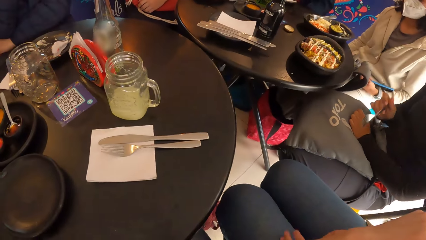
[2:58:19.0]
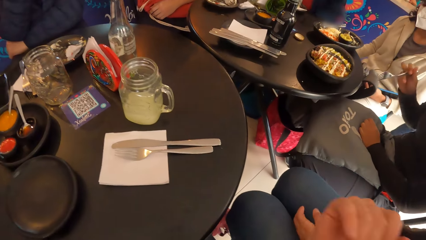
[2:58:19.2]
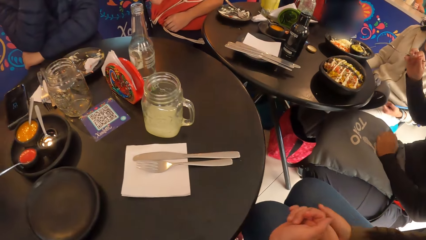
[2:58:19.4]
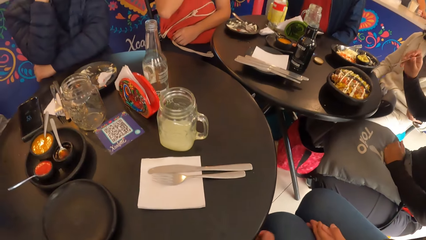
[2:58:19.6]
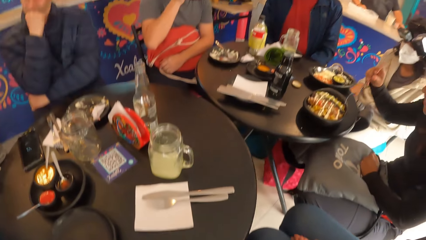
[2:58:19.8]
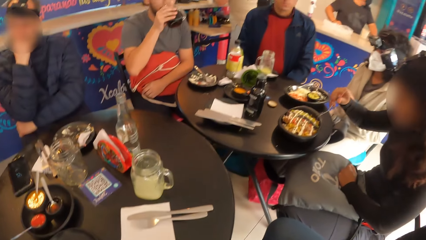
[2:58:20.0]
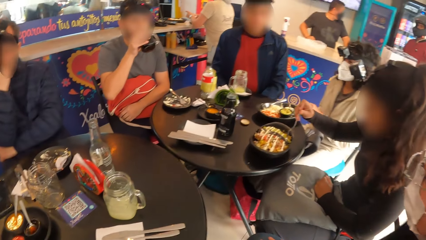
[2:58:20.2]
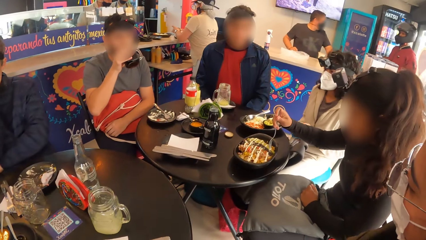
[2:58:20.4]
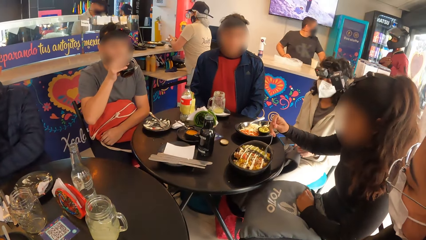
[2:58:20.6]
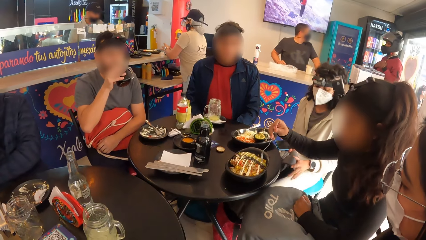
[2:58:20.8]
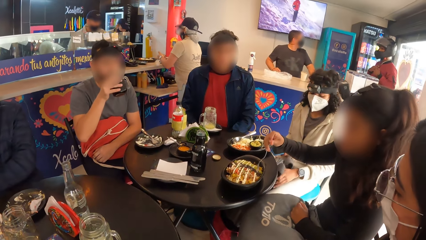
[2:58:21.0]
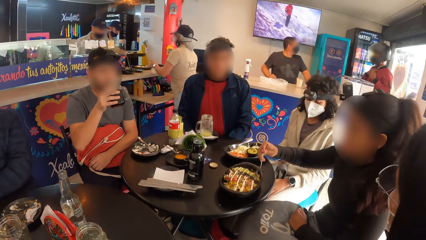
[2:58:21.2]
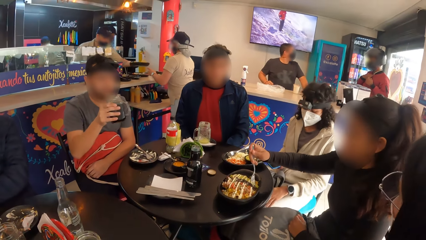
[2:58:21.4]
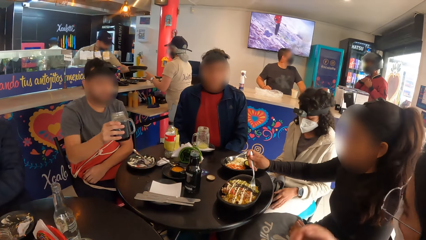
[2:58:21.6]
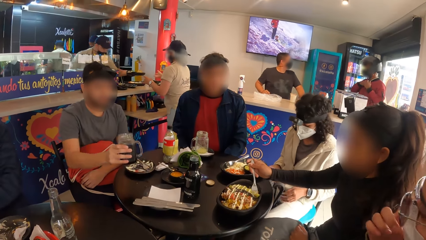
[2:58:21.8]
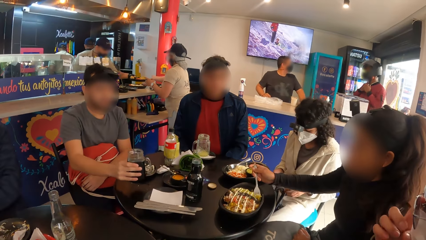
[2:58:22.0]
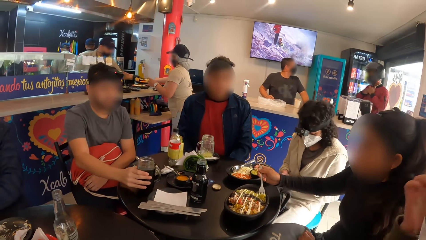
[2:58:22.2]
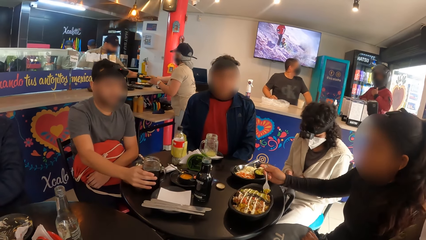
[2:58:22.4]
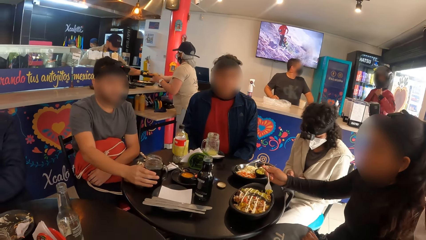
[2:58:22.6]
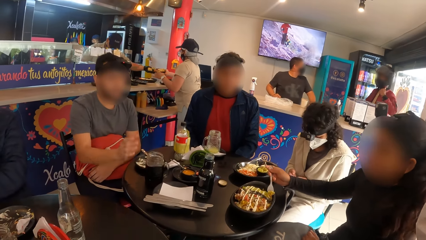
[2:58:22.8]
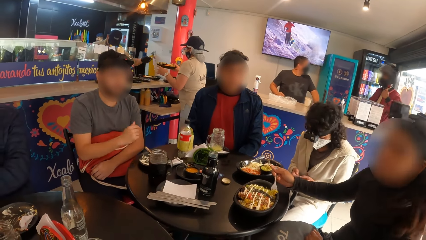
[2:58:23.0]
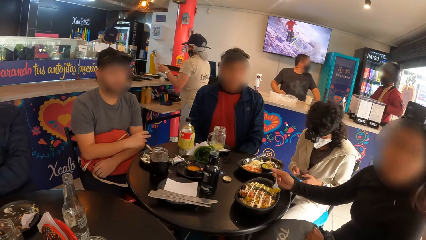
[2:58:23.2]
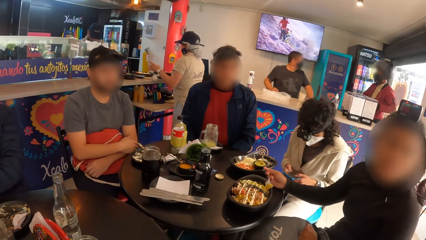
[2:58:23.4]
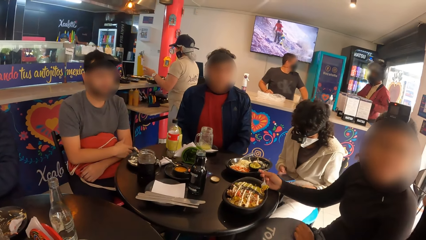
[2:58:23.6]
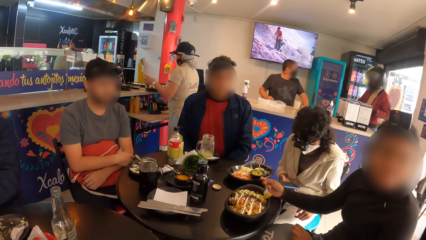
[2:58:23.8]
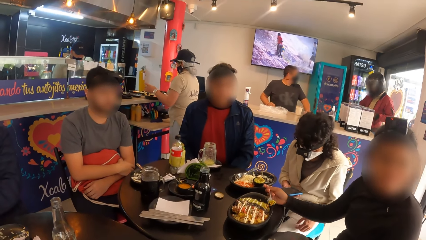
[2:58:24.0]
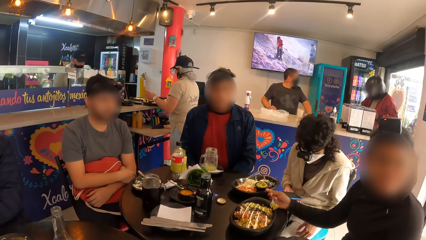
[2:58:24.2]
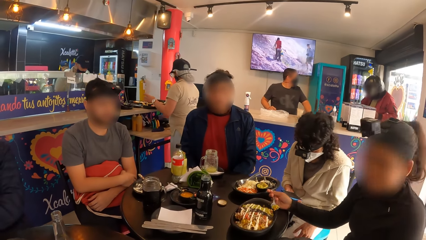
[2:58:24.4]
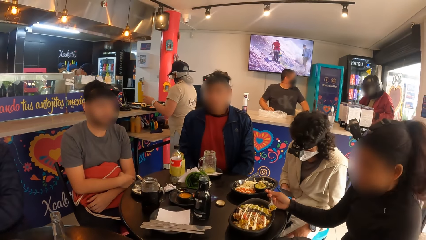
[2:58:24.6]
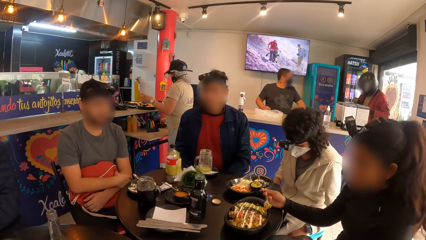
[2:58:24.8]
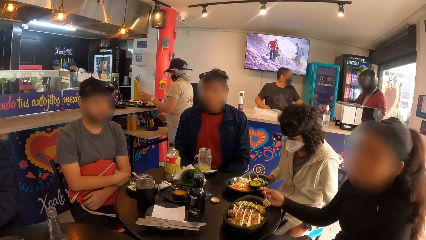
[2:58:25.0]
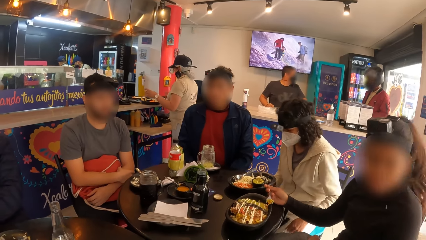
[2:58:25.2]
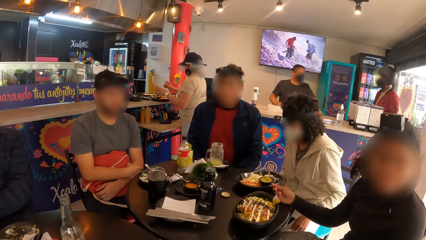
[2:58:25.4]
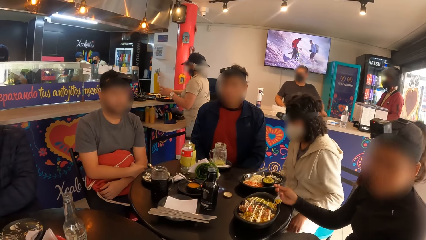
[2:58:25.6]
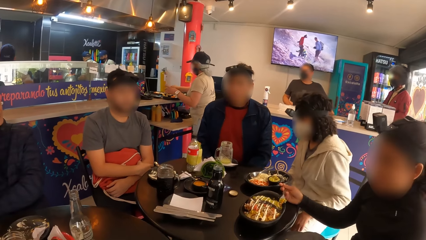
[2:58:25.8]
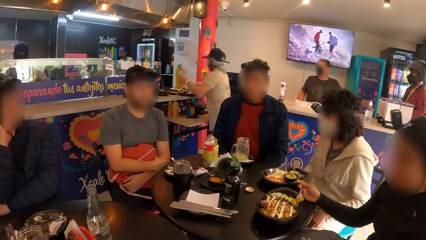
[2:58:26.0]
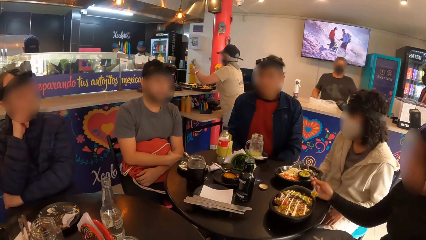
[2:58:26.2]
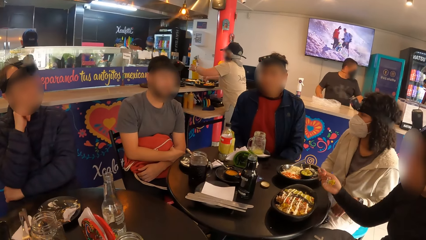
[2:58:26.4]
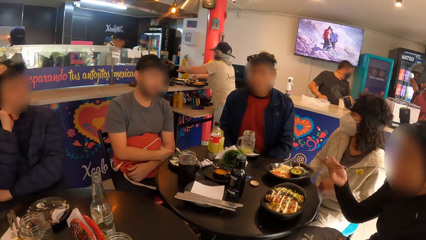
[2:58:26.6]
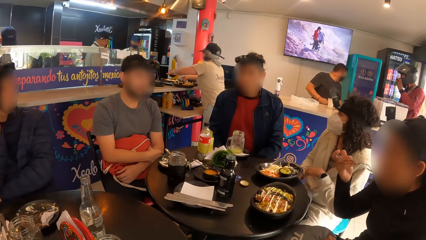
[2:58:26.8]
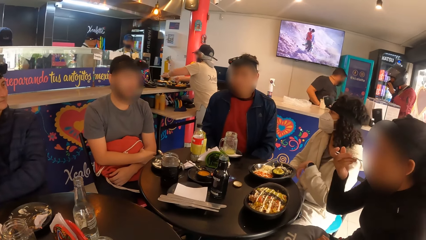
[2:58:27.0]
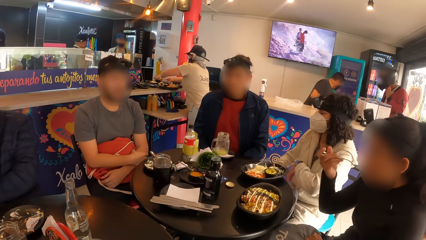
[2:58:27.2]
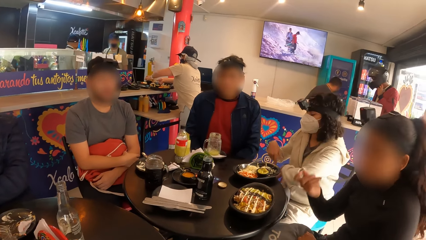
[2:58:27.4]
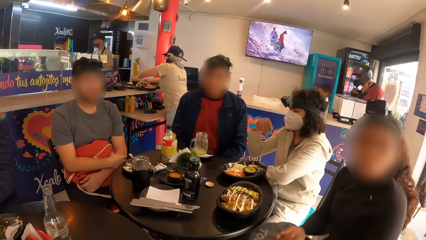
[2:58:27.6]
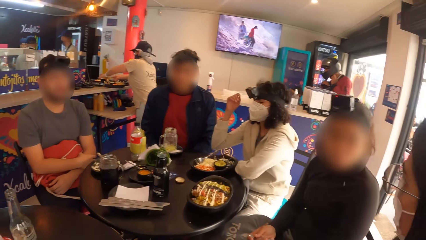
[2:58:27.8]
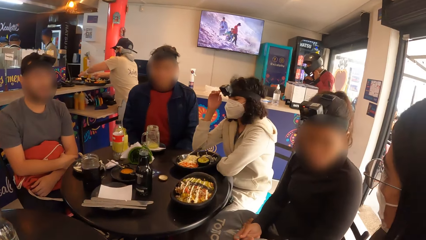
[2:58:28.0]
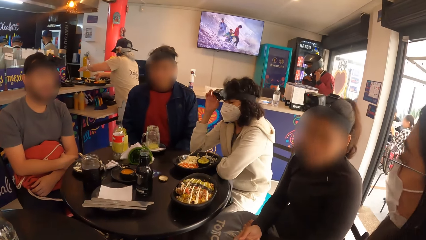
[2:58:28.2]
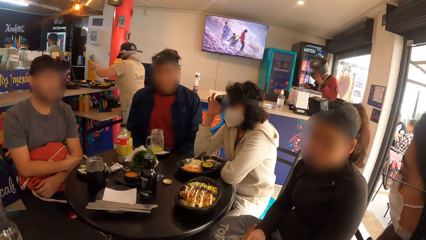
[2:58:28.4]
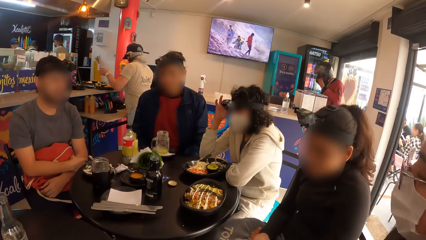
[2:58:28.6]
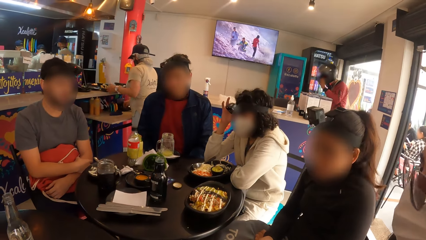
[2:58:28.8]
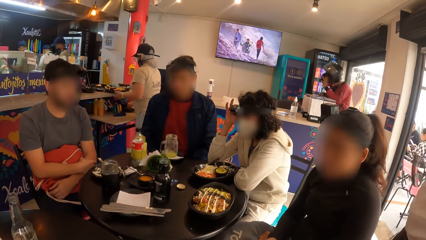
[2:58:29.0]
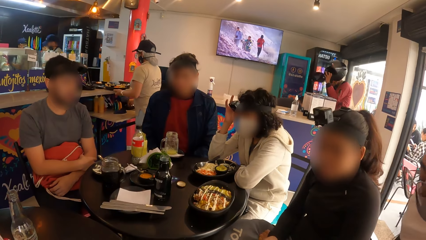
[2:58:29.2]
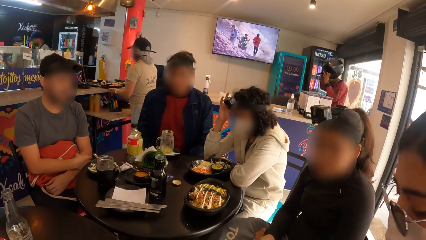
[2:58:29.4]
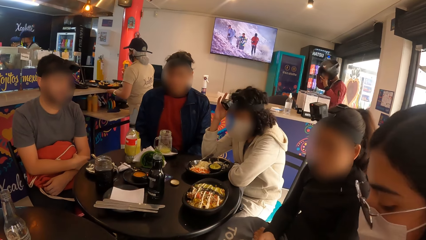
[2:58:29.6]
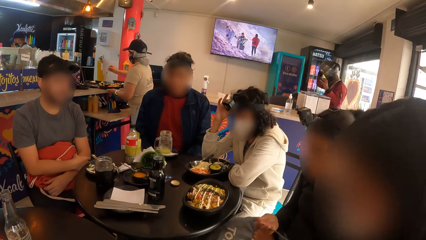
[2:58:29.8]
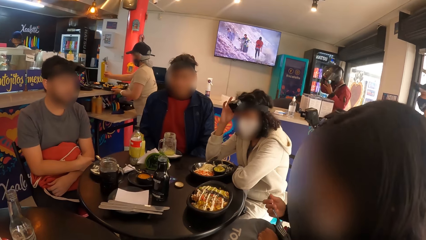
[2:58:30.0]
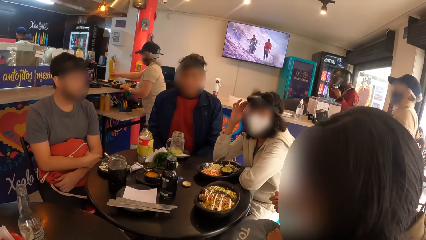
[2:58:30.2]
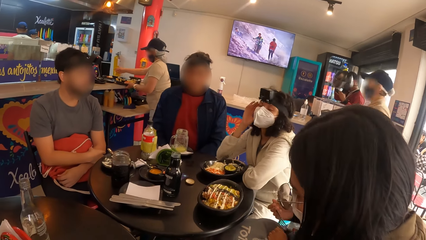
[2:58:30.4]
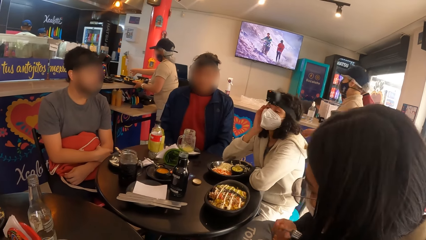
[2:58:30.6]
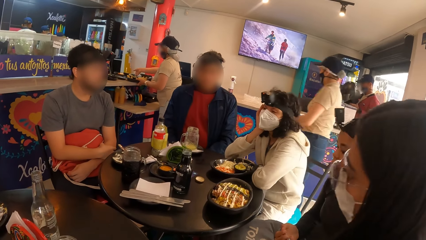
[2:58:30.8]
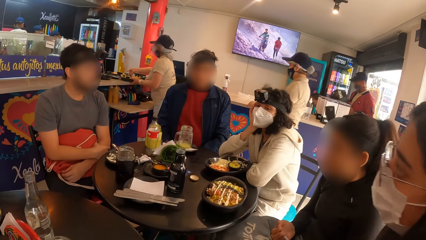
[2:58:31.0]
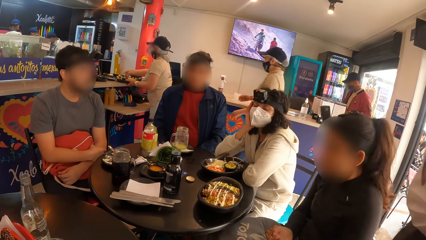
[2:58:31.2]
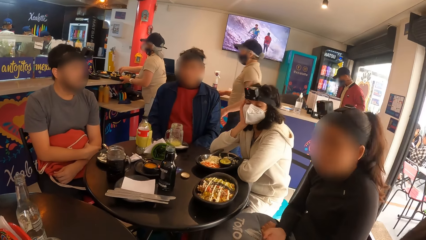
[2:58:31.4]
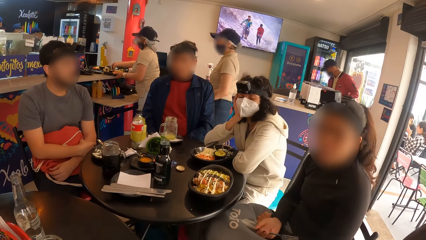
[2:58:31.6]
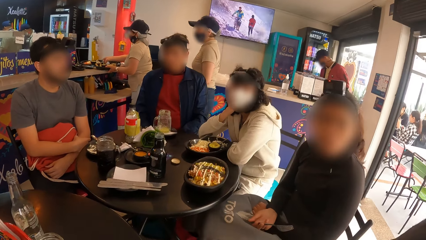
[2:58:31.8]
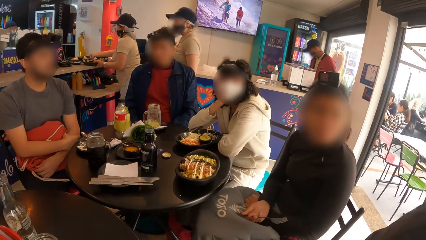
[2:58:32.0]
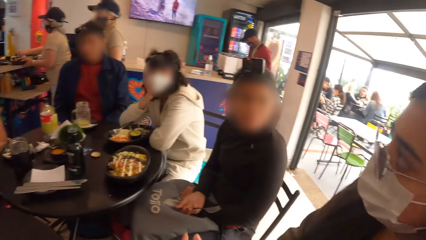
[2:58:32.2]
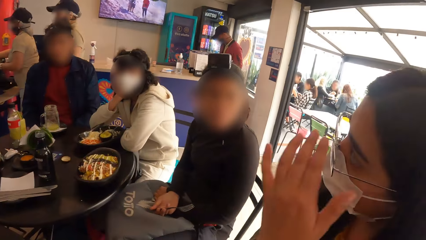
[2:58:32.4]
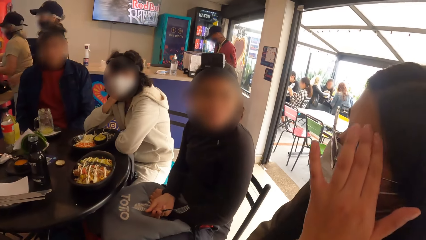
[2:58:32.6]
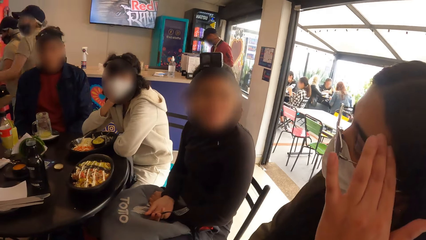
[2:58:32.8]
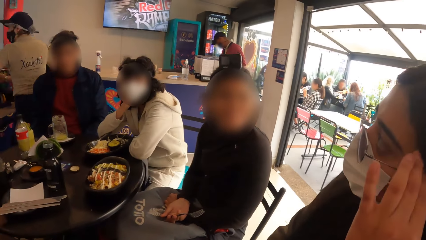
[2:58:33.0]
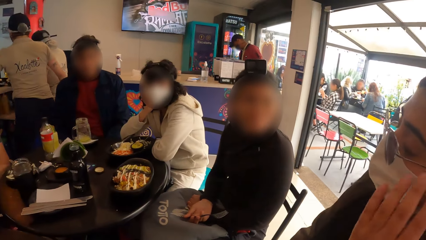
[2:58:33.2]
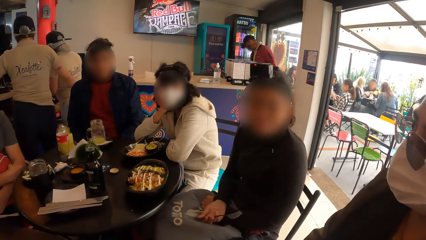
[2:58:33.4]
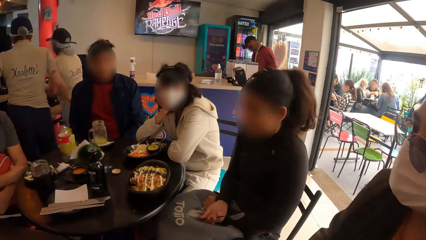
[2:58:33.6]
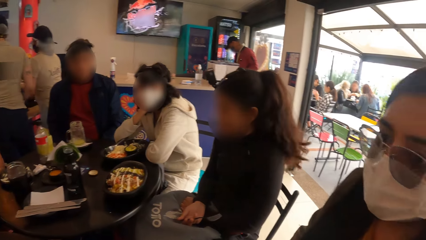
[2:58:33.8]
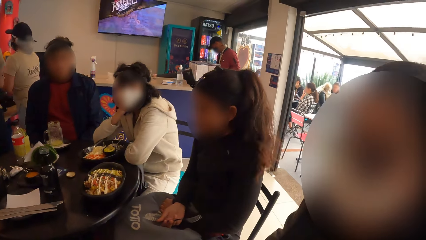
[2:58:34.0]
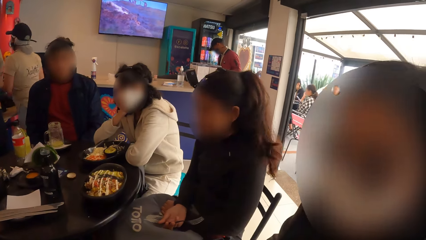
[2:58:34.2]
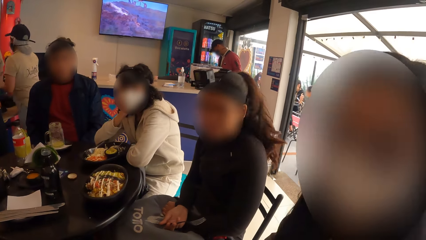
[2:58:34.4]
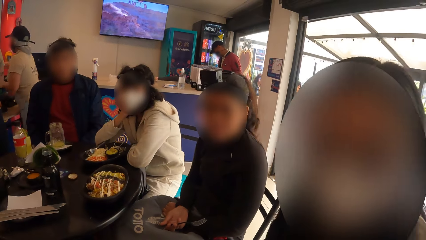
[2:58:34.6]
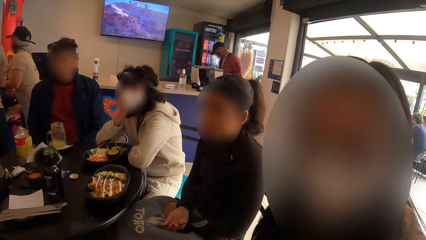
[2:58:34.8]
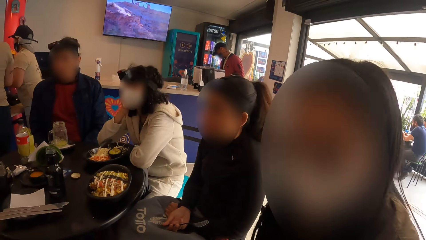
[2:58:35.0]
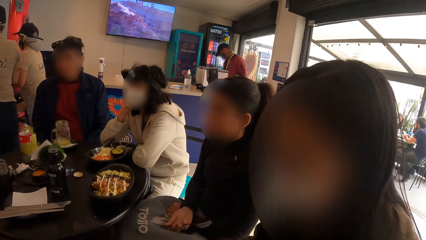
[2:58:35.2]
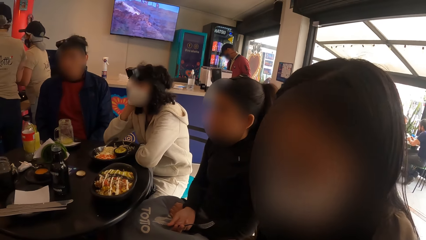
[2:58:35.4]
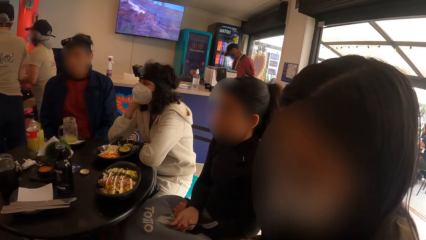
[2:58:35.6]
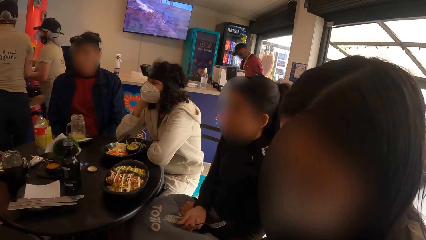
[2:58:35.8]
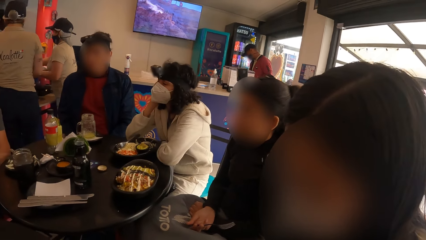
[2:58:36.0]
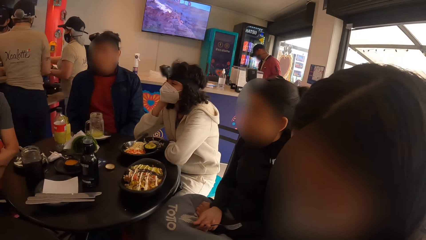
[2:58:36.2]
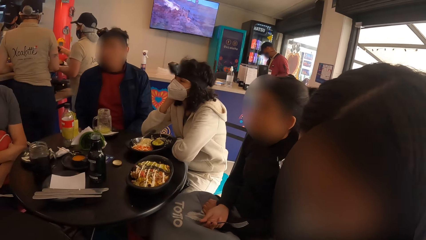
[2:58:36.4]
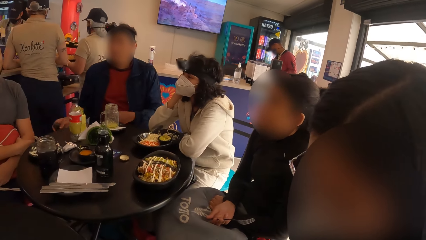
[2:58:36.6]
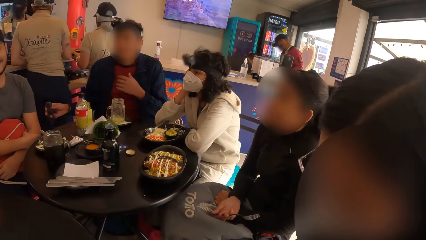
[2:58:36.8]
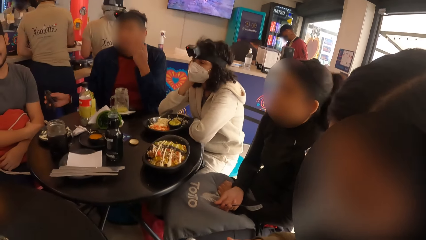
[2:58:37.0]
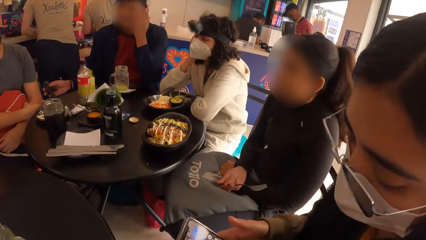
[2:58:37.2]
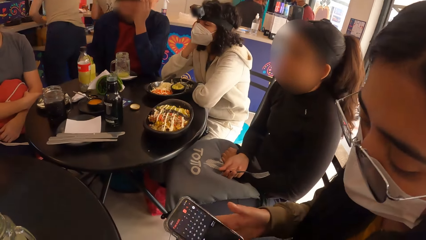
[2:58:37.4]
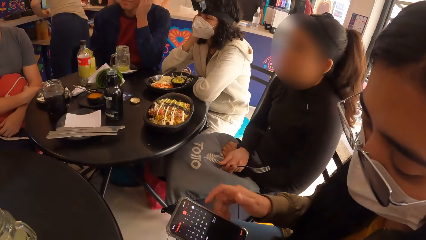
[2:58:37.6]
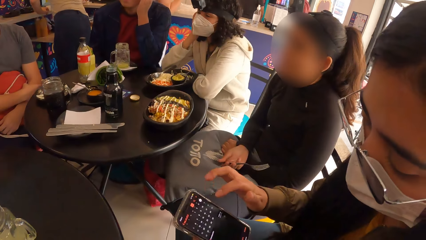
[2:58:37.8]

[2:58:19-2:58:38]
The camera wearer interacts with a woman with another woman. They look around a restaurant. The second woman eats from the plate of rice on the table with the fork in her right hand. A waiter collects a plate from a man with her right hand. Another man drops the jar on the table with his right hand. A third woman operates the mobile phone with both hands. The second woman scoops food from a plate. The waiter places the plate on the counter with her right hand. The waiter moves a spoon from the table to the plate on the counter with her right hand. The camera wearer looks around the restaurant. The third woman puts the mobile phone in the backpack with her right hand. The waiter places a bowl on the counter with her left hand. The second woman eats food. A third man removes a helmet from his head with his left hand. He wears a cap on his head with his right hand. The second woman interacts with the first woman. The waiter puts a spoon in the bowl on the counter with her right hand. The first woman wipes her face. The waiter carries the plates with her hands. The camera wearer interacts with the first woman.
